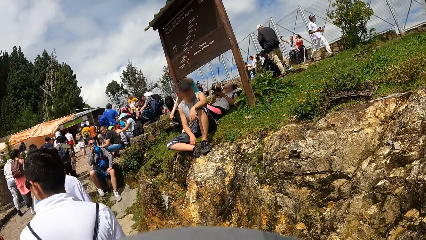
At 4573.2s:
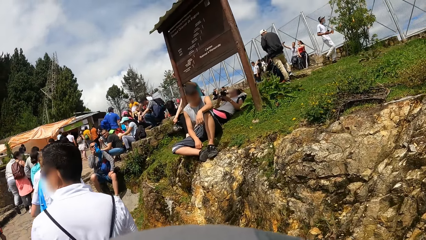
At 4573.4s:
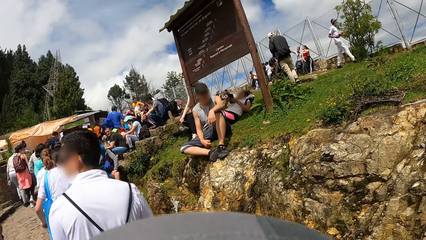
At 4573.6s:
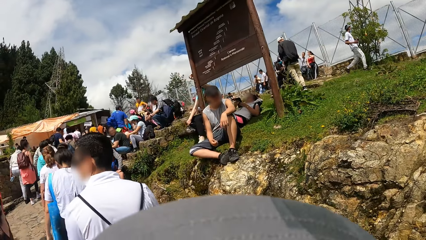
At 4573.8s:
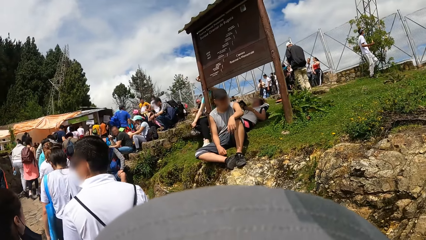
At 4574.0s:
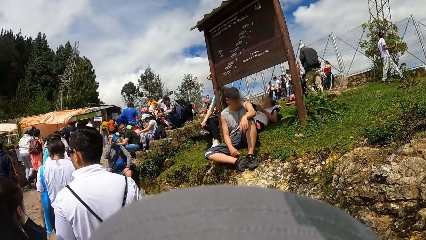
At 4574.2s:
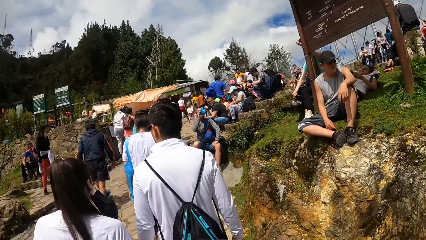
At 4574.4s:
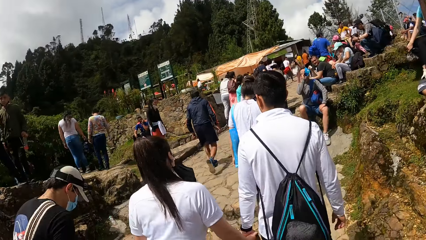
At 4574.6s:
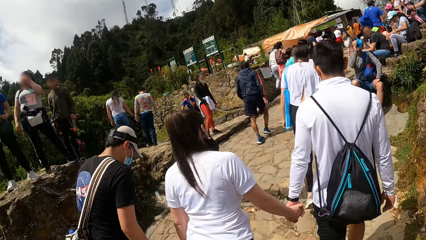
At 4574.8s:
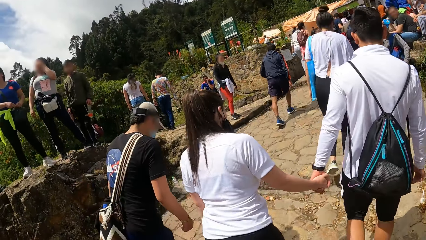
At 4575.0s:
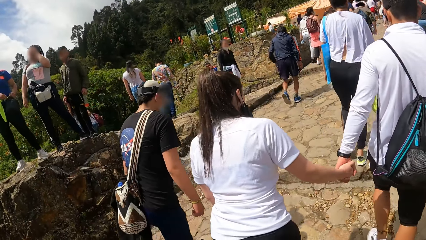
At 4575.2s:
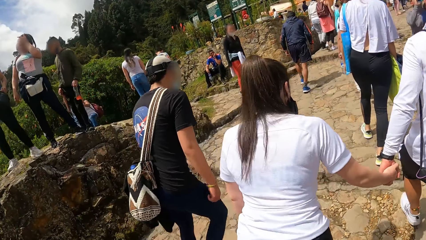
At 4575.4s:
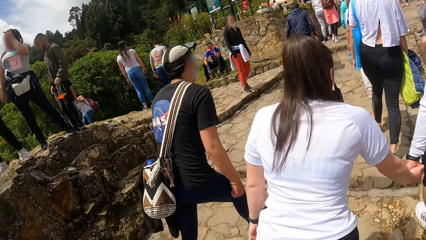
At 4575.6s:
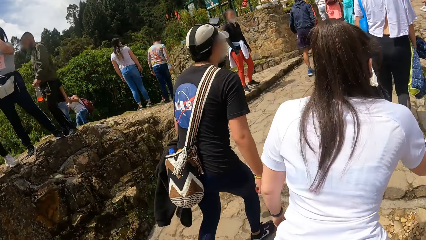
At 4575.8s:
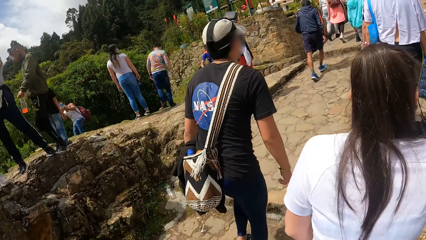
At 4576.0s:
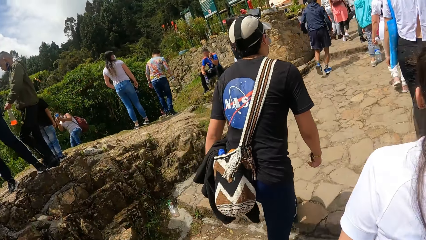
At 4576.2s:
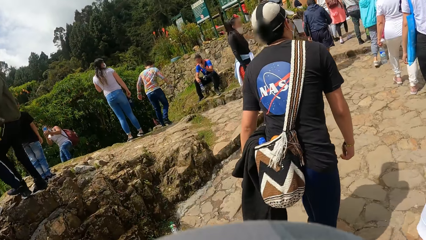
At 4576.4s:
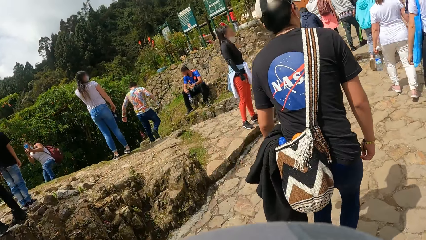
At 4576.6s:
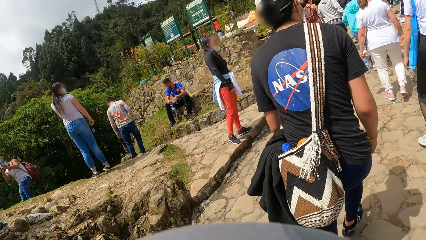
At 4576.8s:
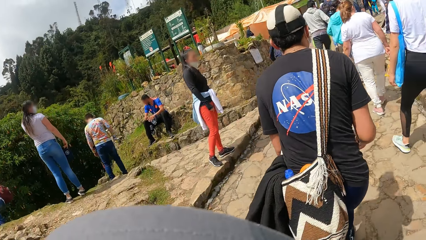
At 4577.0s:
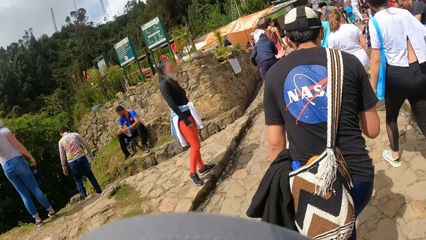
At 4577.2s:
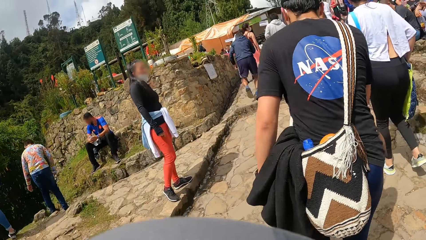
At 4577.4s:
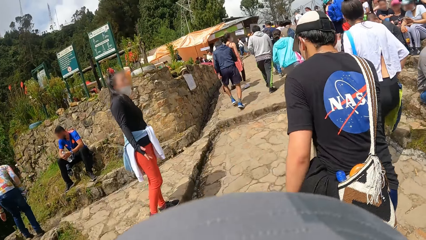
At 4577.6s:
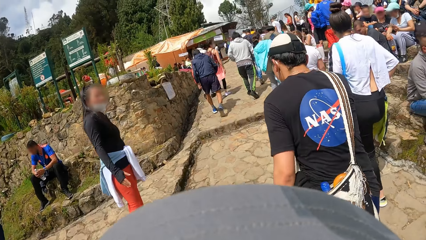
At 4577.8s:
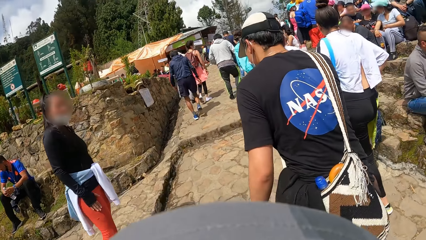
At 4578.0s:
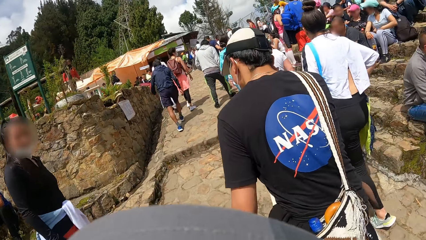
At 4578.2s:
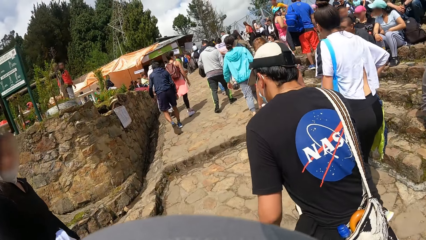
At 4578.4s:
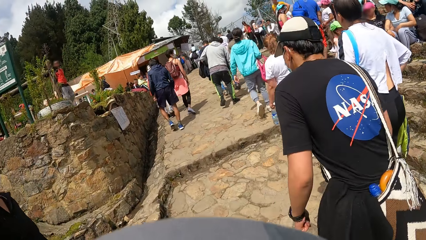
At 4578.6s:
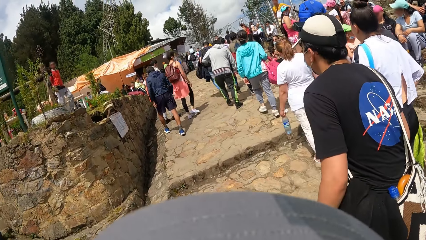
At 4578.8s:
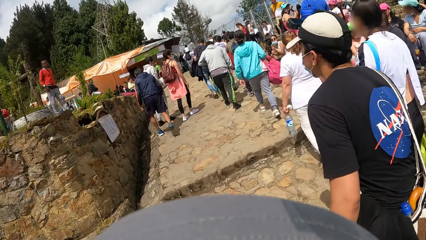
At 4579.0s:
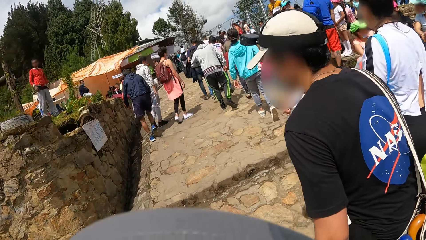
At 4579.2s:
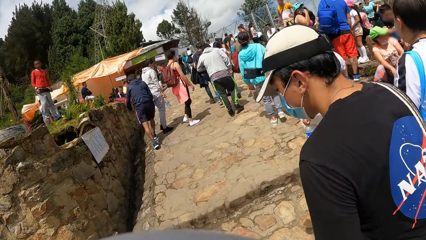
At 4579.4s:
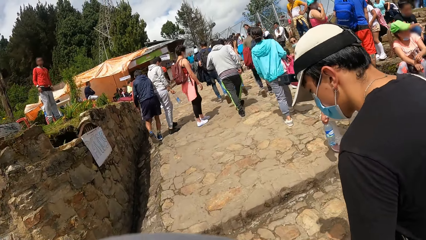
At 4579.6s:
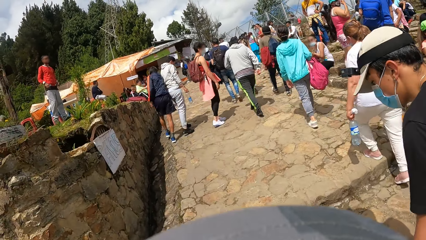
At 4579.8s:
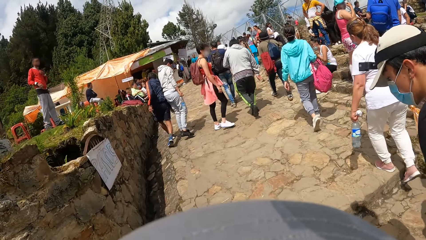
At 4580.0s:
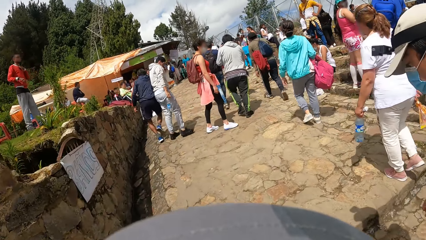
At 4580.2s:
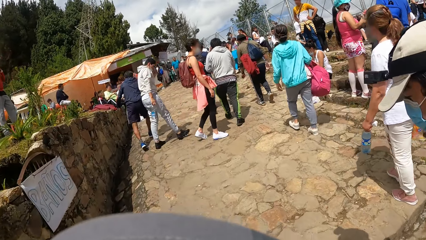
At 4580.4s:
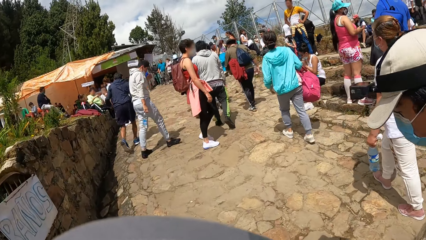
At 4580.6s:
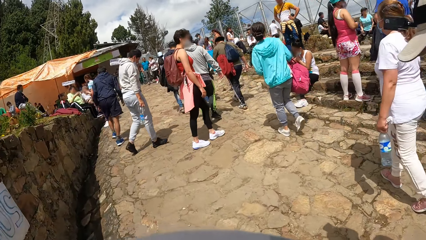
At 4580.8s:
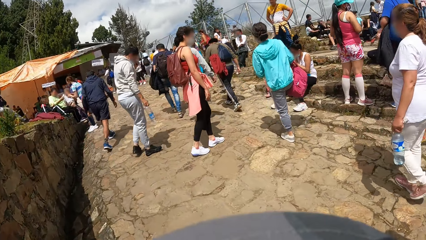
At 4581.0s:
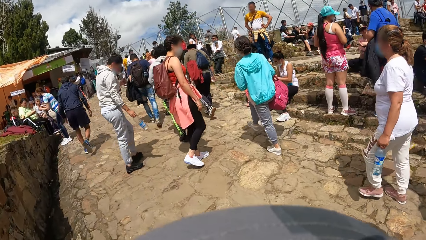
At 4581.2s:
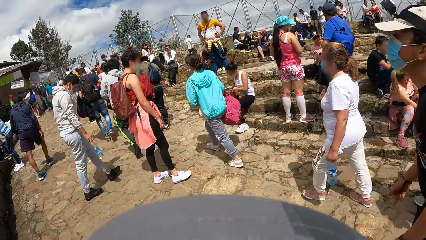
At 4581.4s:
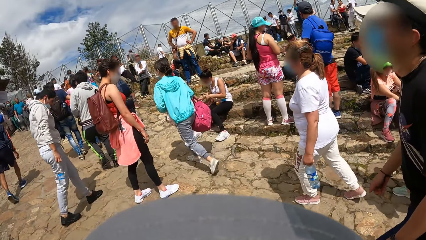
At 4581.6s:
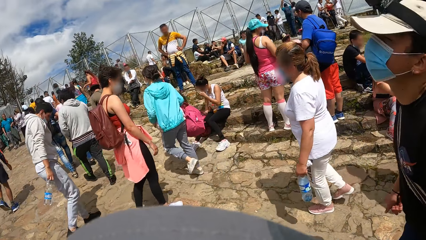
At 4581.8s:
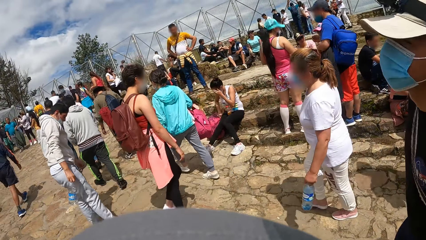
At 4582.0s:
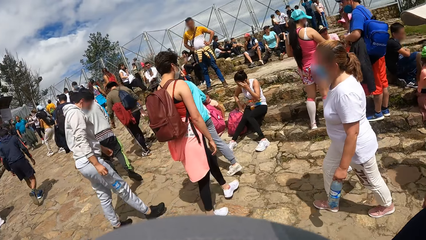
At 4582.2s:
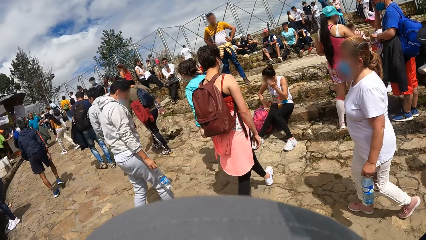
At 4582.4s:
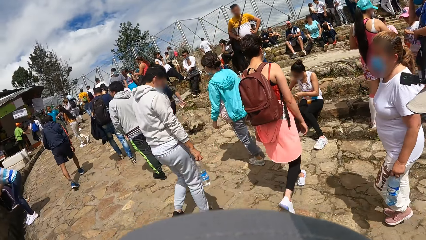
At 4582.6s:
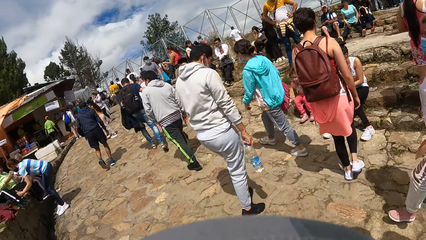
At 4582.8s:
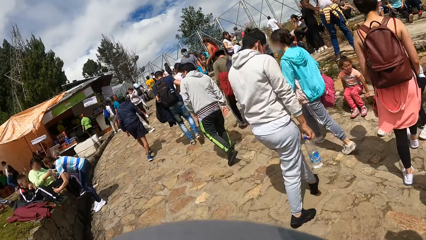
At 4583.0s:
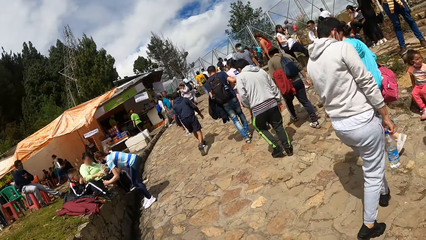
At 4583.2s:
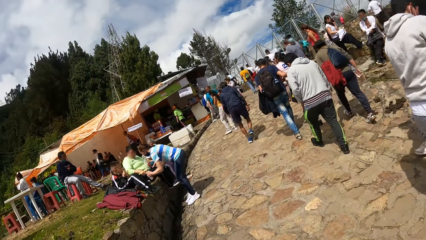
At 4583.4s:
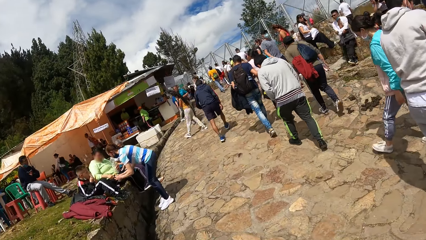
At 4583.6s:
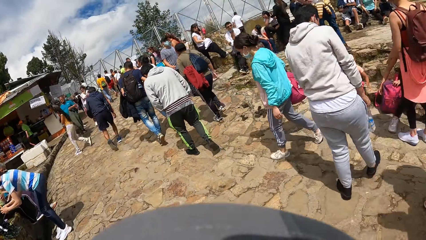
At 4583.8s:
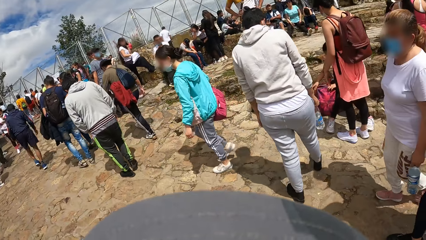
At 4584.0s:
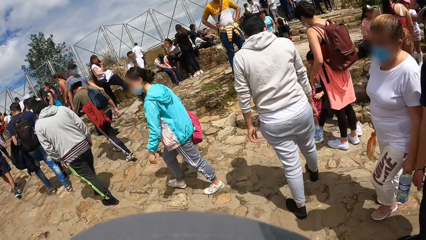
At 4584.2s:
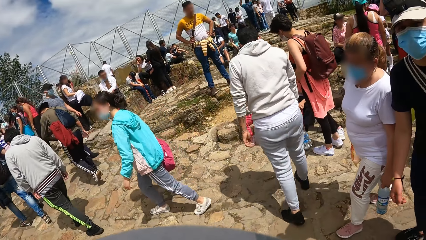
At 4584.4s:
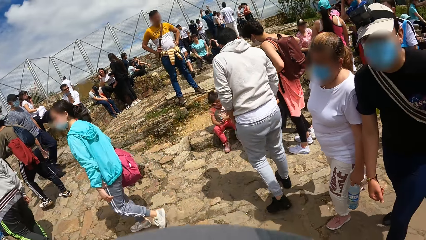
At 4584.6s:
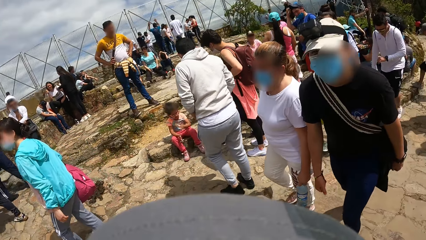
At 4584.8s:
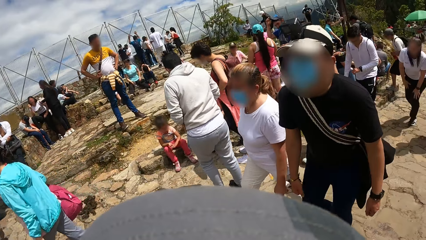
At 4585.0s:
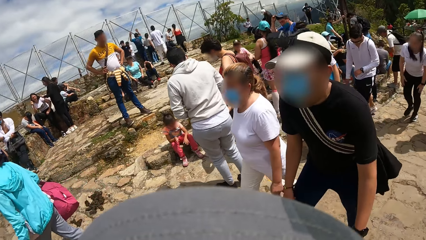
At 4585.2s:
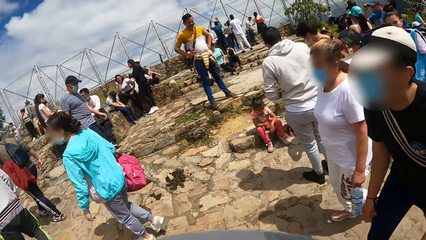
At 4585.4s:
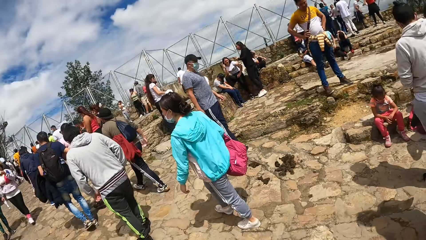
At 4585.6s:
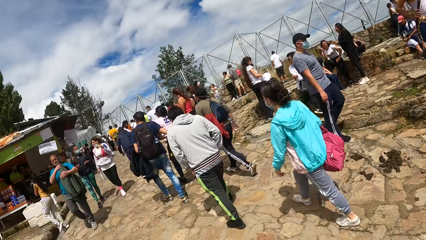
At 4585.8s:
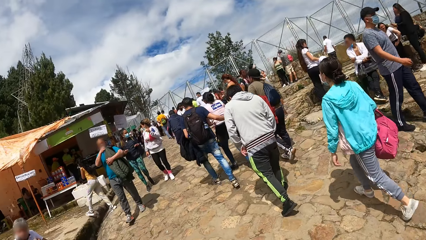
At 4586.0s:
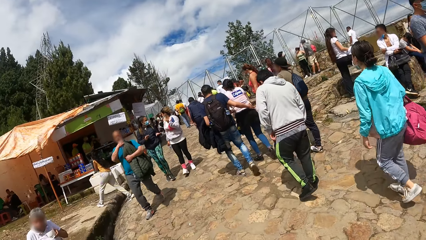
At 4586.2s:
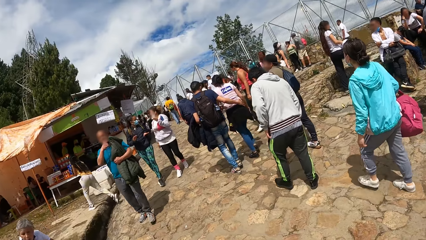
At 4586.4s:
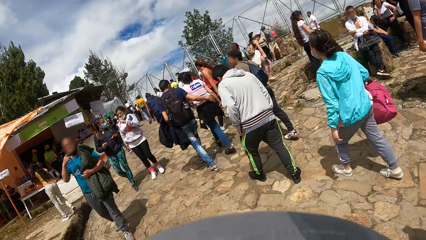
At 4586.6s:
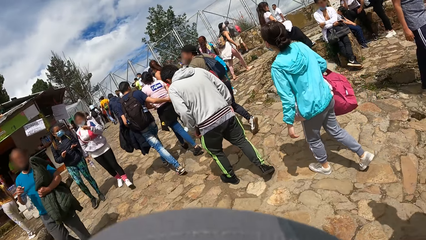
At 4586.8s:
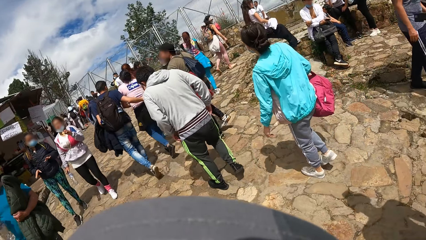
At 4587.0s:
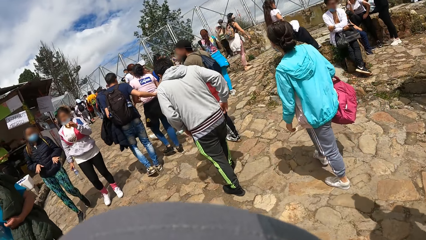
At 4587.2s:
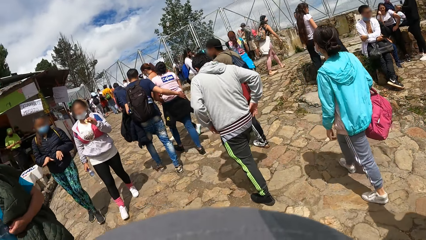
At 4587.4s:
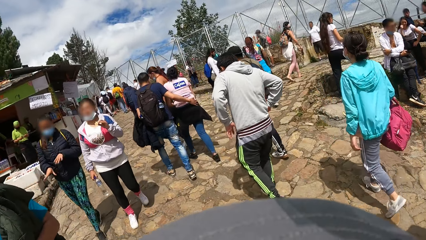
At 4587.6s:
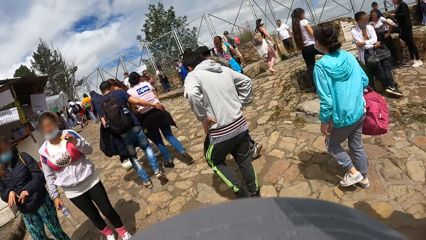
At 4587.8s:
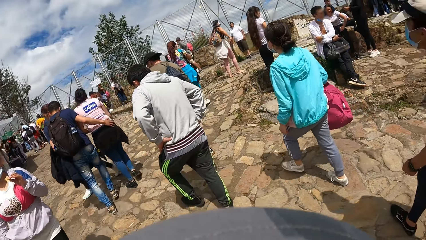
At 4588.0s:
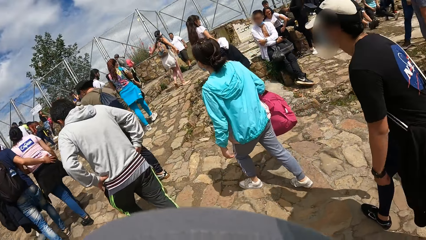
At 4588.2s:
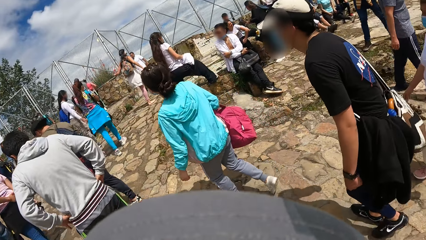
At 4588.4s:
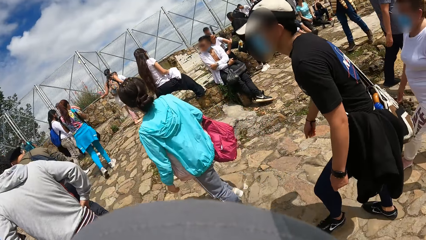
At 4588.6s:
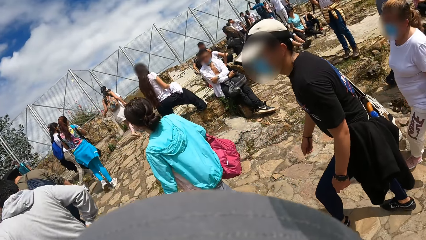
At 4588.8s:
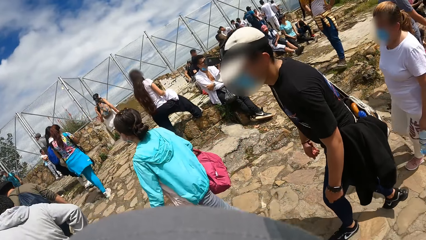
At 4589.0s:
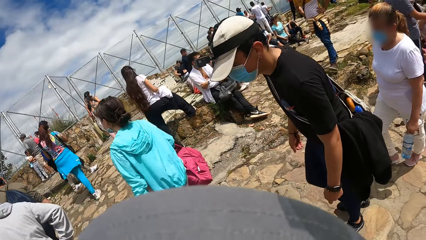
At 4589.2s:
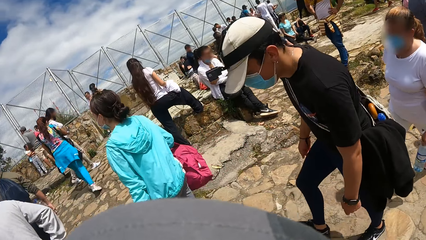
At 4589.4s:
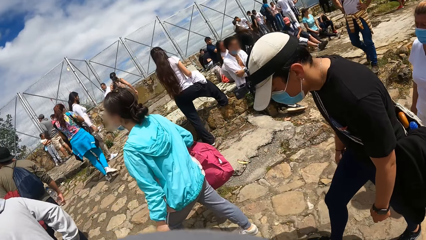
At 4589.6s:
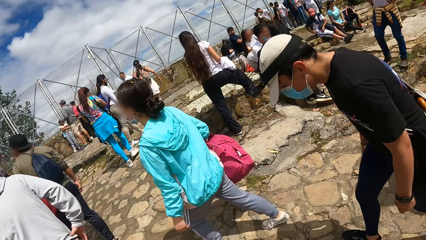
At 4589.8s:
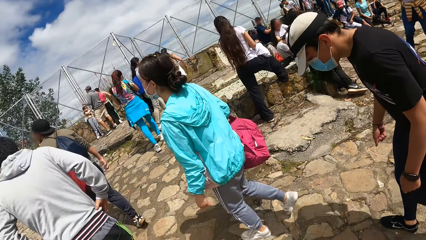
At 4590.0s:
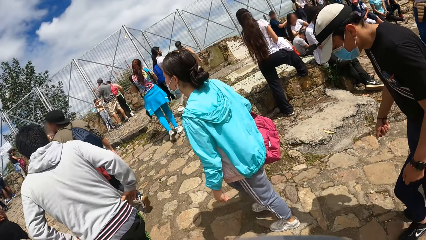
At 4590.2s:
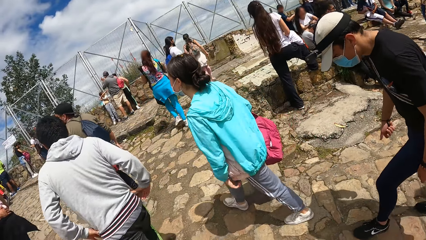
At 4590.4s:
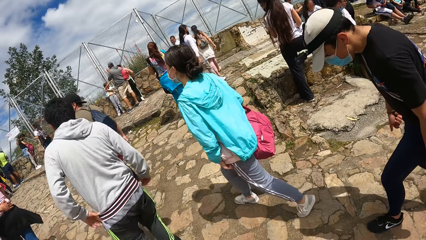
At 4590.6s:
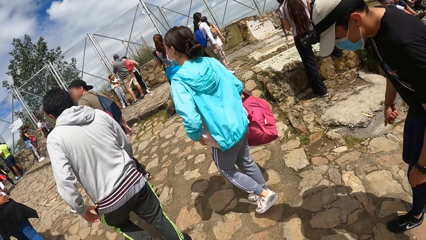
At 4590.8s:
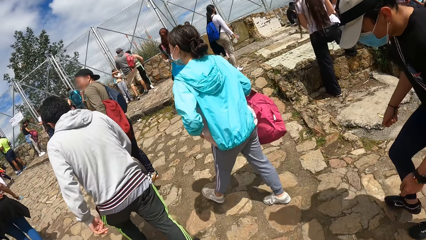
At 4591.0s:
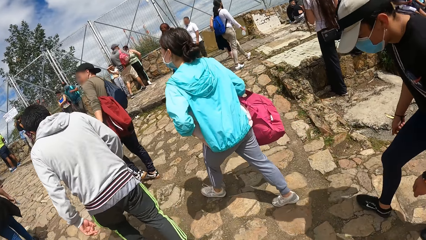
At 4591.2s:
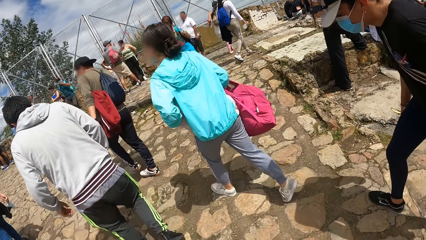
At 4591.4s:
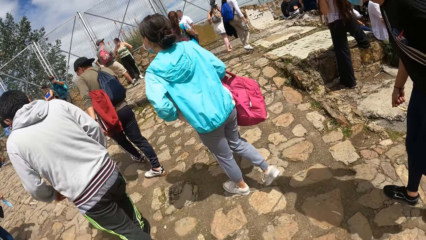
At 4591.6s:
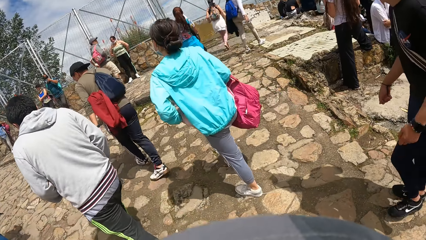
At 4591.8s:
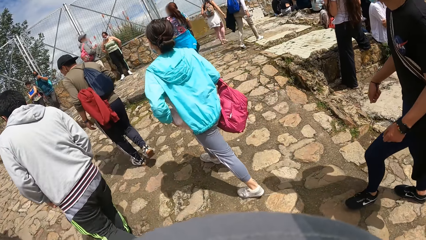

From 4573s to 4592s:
The man walks in front of the camera wearer.
